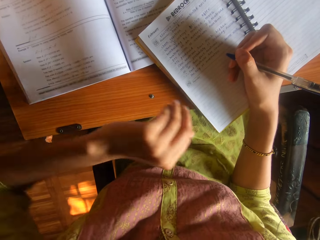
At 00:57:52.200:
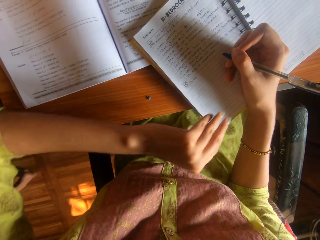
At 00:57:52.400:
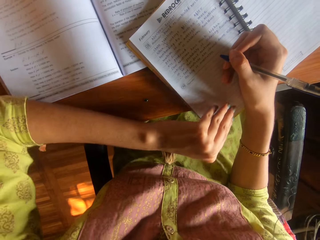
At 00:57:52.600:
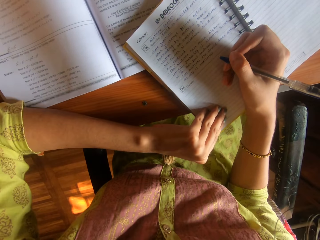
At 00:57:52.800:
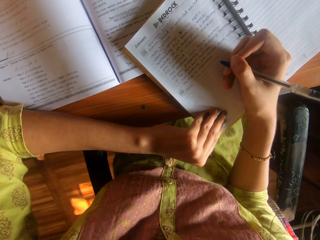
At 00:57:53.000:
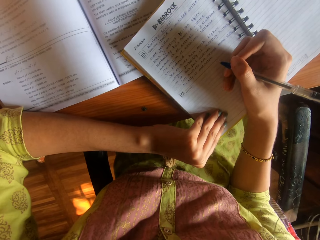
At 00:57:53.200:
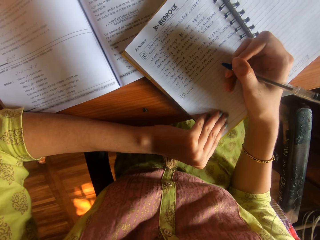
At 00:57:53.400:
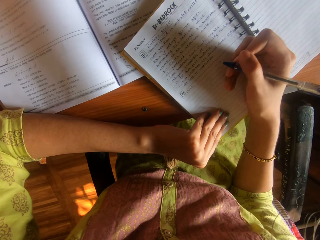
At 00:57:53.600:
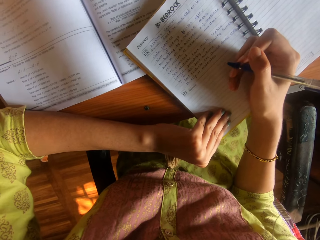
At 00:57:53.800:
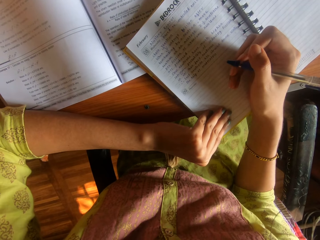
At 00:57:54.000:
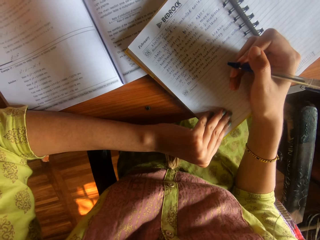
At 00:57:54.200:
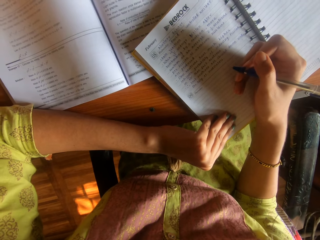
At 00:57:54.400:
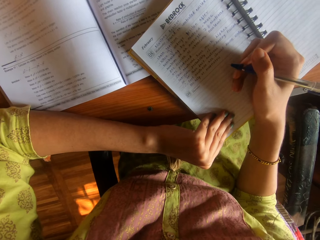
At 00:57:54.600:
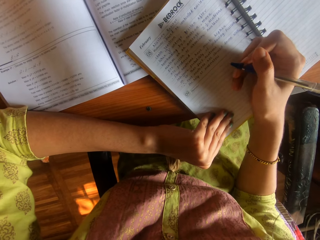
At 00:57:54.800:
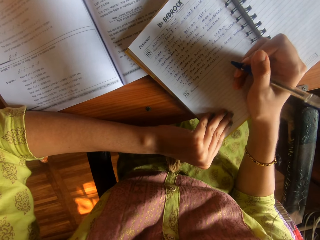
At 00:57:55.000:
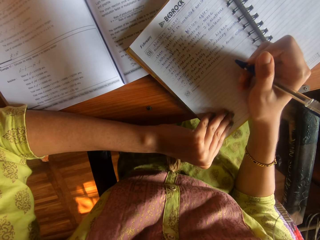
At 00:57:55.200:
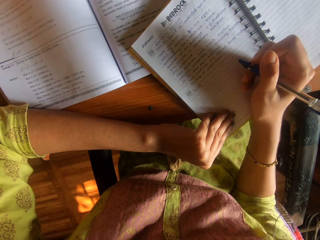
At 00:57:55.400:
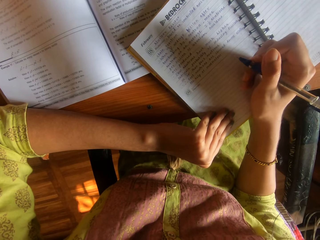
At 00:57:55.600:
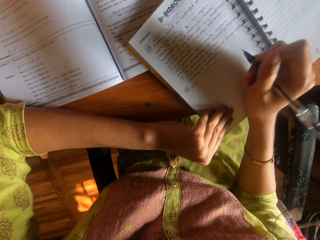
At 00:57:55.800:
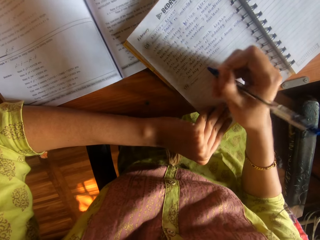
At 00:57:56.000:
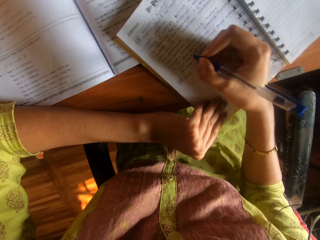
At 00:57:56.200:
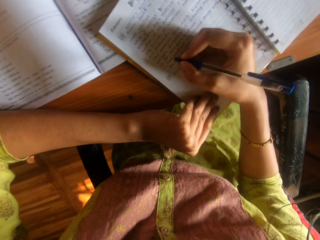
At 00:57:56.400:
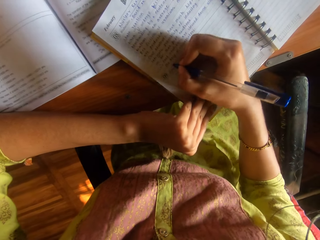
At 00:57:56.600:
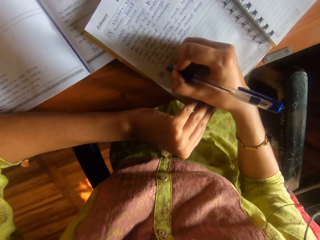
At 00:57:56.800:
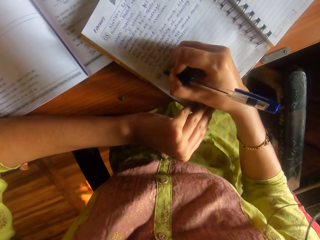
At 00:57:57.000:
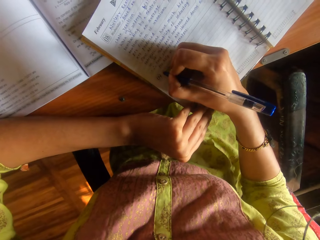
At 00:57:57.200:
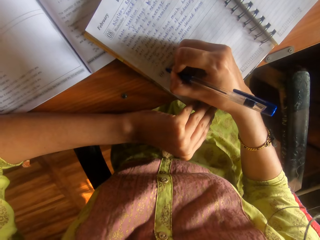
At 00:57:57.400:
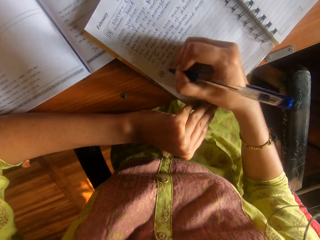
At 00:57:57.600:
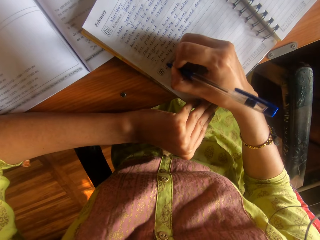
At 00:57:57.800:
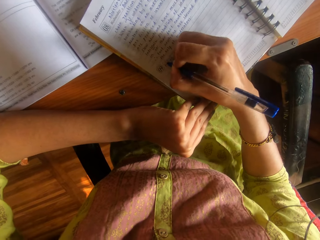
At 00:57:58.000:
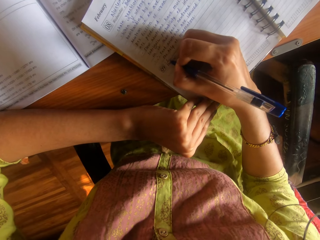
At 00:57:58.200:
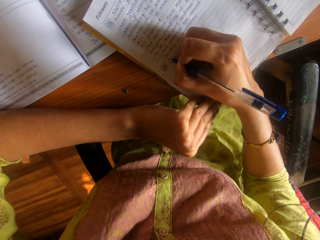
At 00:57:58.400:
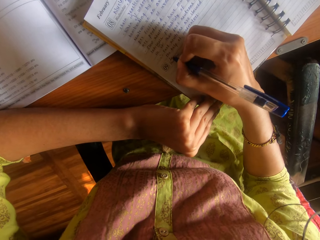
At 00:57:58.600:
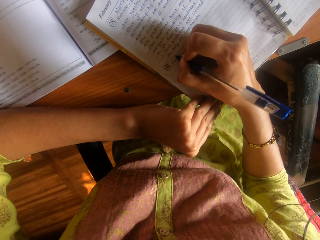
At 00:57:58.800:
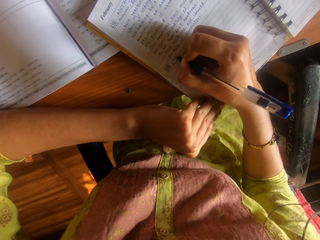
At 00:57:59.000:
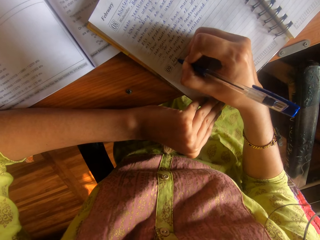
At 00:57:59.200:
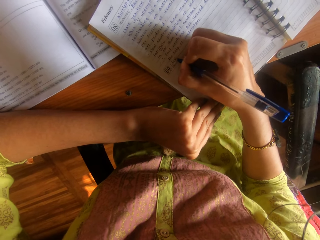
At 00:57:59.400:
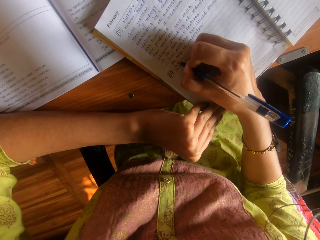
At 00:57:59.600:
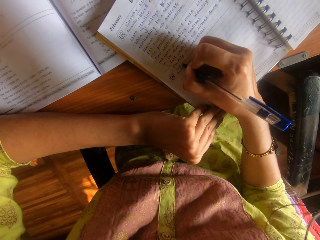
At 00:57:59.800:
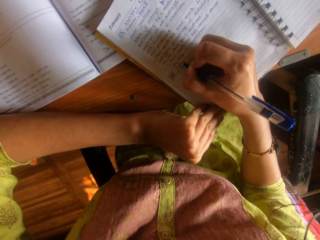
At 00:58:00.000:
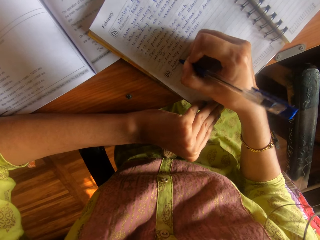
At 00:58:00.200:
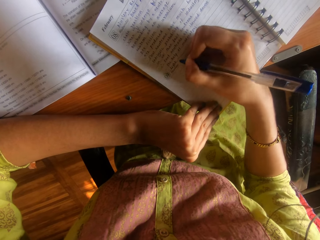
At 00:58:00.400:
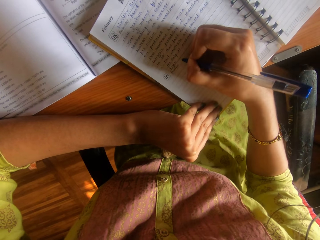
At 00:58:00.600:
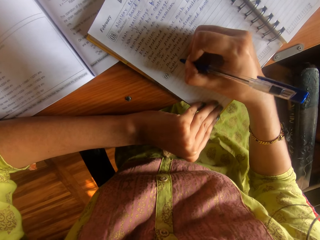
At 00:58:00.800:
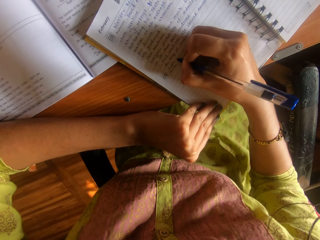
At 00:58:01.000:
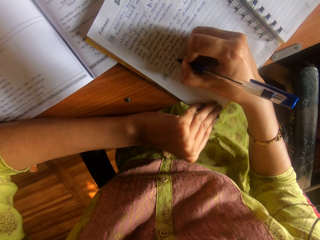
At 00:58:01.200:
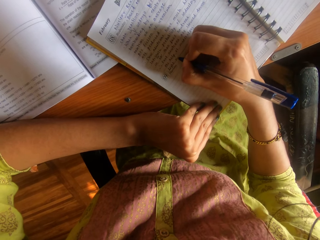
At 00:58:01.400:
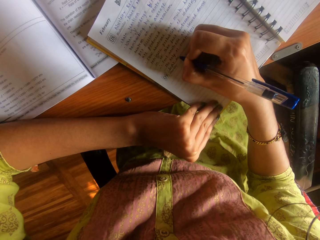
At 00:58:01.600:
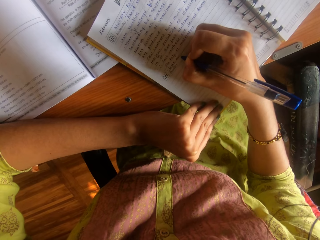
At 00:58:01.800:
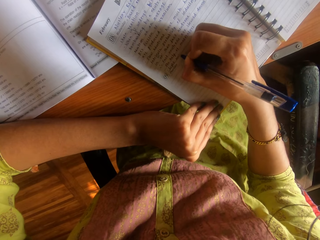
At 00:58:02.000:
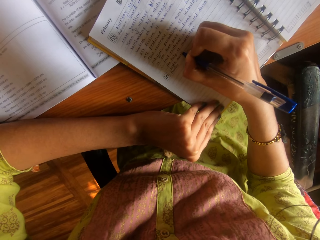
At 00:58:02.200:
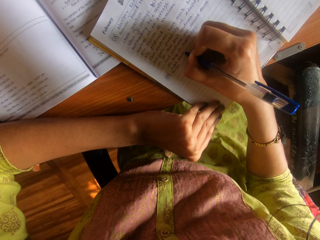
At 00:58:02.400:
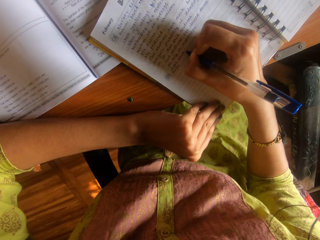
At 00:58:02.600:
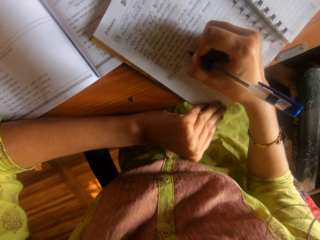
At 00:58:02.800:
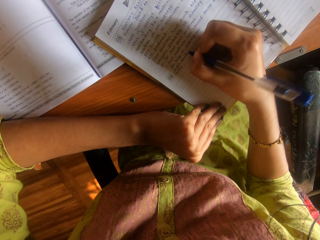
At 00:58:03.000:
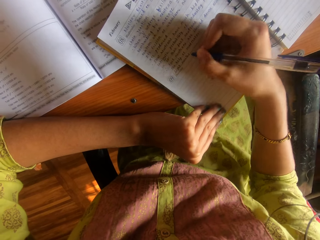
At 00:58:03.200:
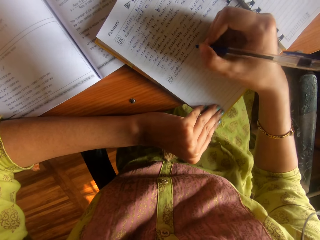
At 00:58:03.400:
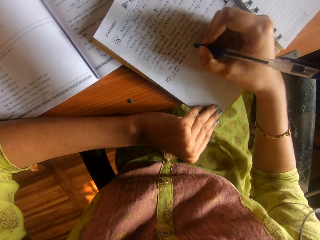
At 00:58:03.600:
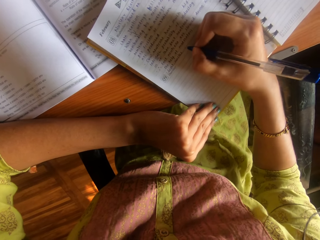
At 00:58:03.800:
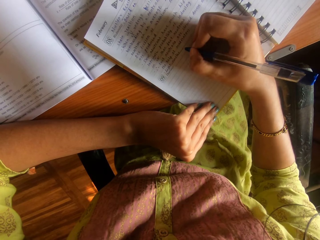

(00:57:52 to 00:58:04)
The camera wearer talks to a person. They write on the book.

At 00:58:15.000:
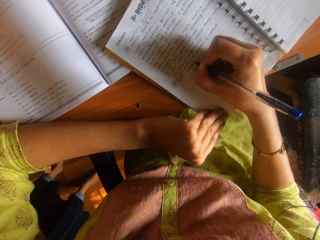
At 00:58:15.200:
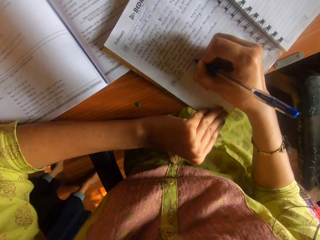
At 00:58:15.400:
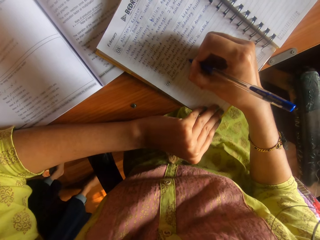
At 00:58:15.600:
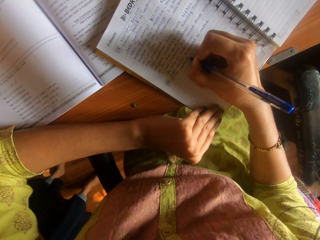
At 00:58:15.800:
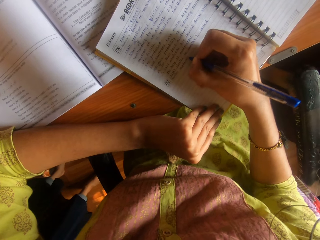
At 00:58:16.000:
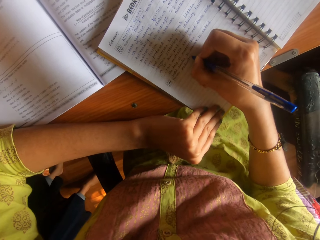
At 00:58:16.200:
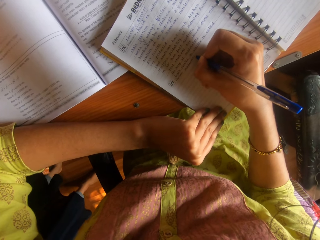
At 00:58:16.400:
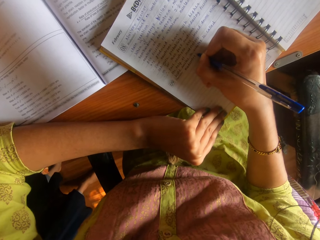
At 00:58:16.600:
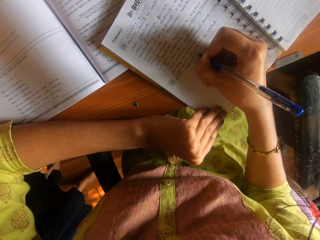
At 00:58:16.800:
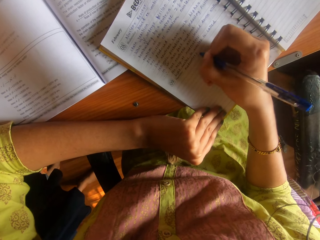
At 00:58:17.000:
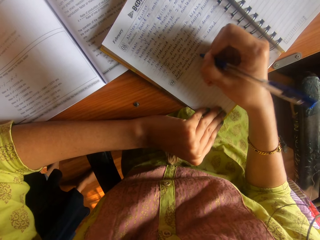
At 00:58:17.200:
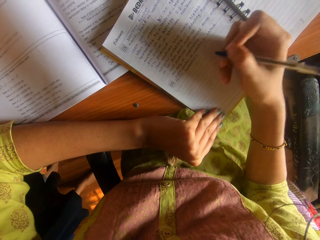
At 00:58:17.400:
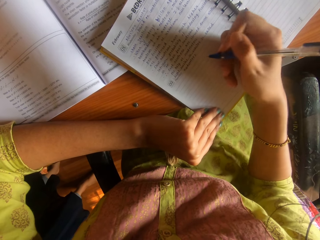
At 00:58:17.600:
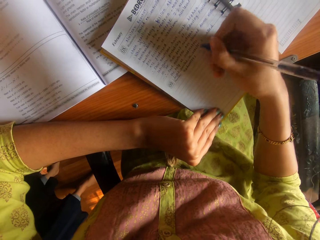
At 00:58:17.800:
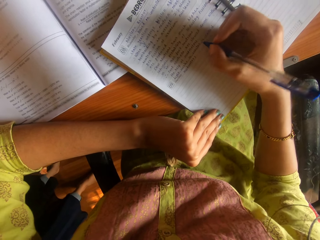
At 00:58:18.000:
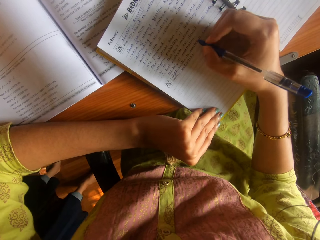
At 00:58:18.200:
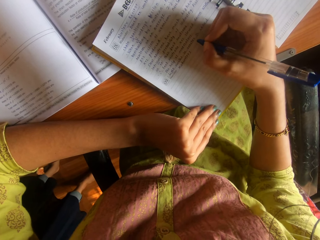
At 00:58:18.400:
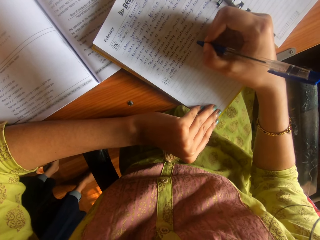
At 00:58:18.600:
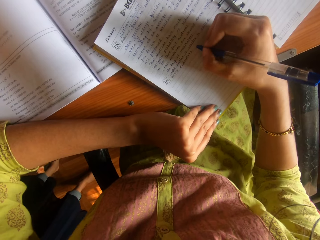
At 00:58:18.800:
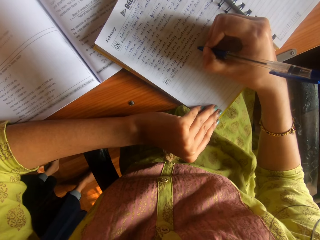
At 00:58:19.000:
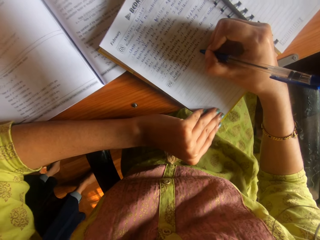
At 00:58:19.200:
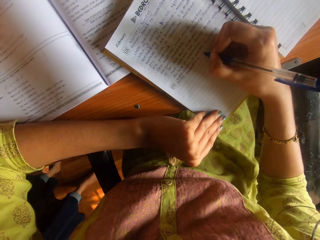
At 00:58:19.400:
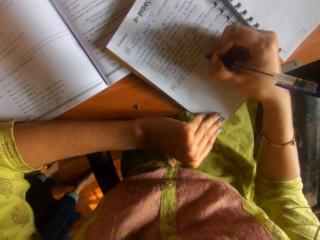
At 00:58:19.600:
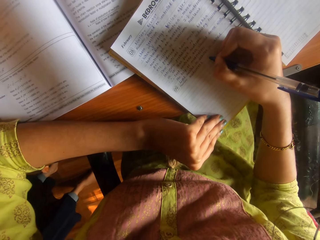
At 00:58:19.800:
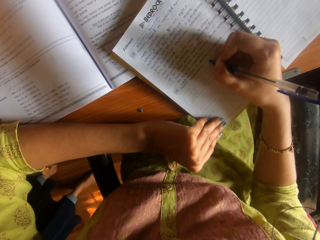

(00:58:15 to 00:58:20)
The woman interacts with the camera wearer.

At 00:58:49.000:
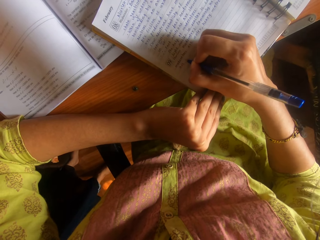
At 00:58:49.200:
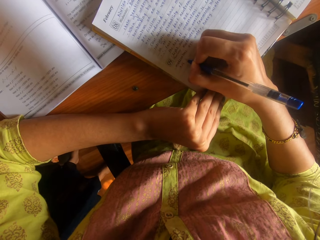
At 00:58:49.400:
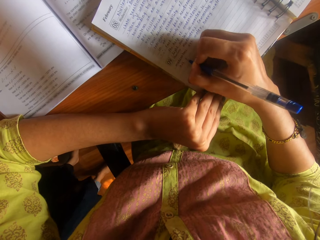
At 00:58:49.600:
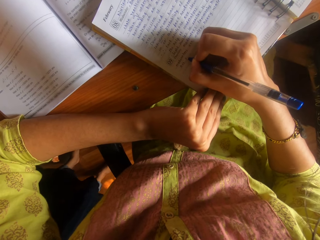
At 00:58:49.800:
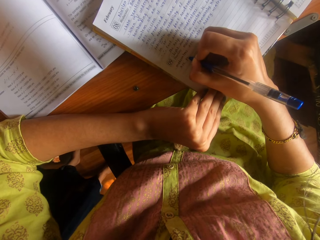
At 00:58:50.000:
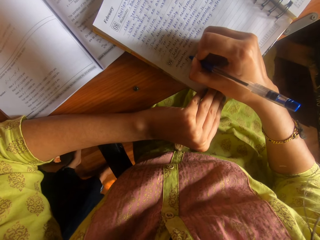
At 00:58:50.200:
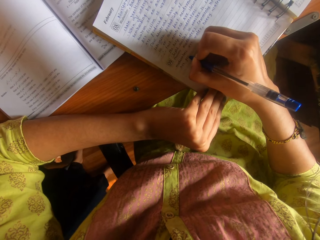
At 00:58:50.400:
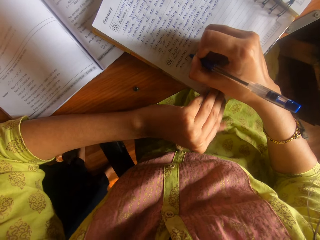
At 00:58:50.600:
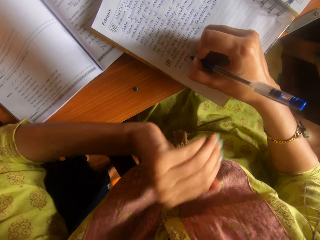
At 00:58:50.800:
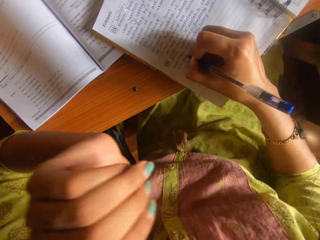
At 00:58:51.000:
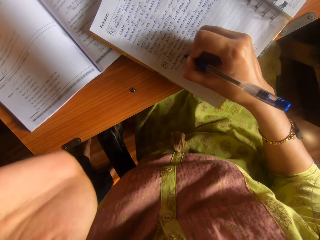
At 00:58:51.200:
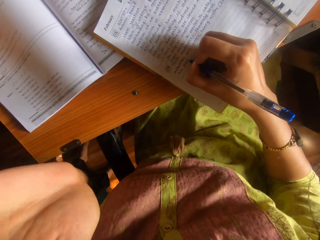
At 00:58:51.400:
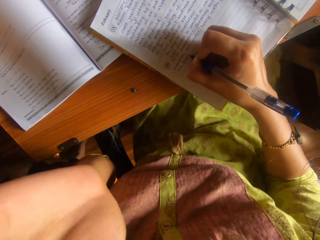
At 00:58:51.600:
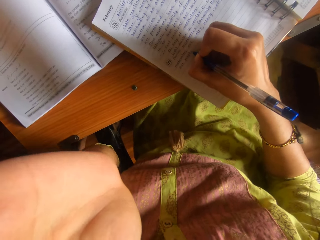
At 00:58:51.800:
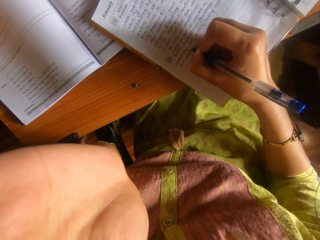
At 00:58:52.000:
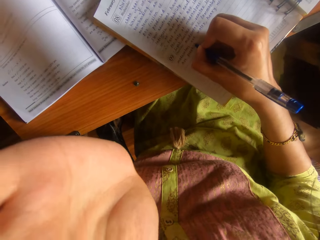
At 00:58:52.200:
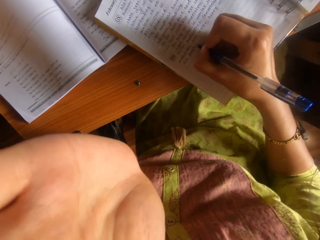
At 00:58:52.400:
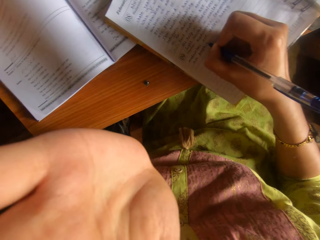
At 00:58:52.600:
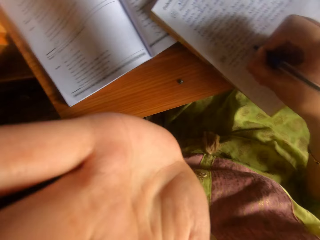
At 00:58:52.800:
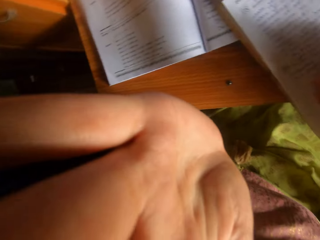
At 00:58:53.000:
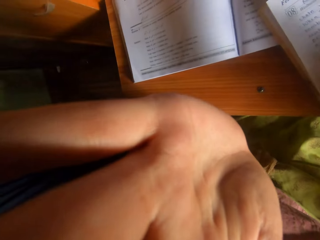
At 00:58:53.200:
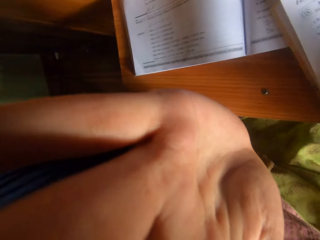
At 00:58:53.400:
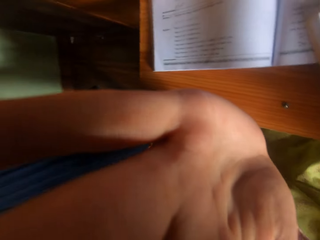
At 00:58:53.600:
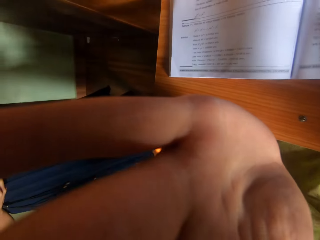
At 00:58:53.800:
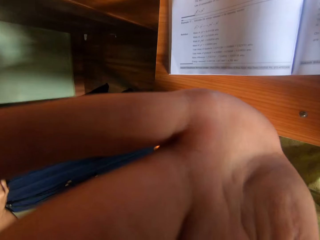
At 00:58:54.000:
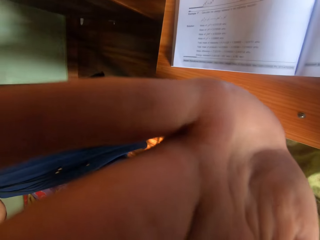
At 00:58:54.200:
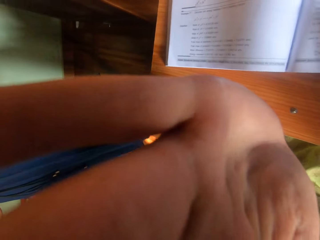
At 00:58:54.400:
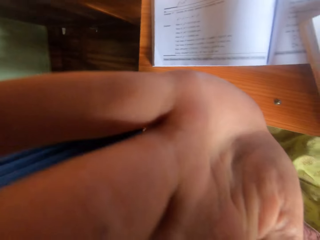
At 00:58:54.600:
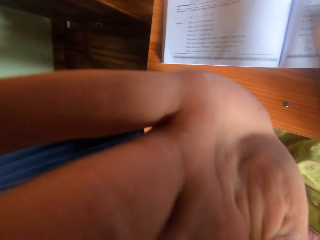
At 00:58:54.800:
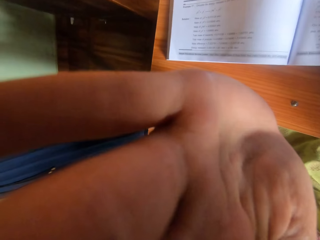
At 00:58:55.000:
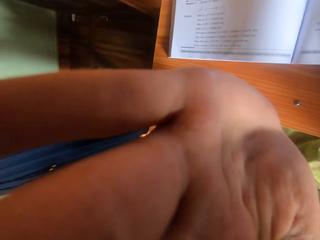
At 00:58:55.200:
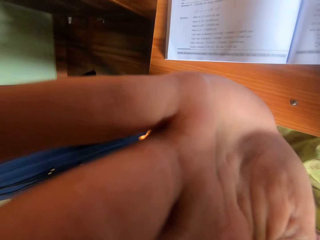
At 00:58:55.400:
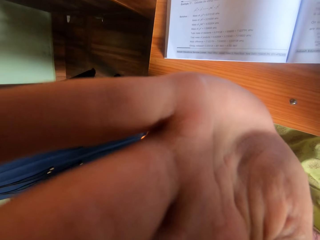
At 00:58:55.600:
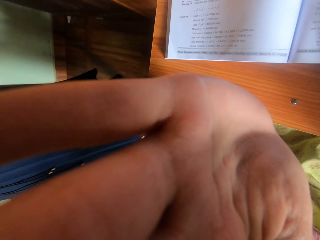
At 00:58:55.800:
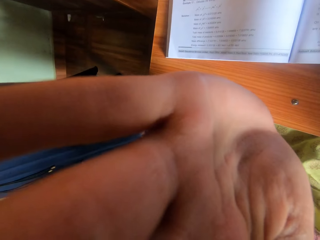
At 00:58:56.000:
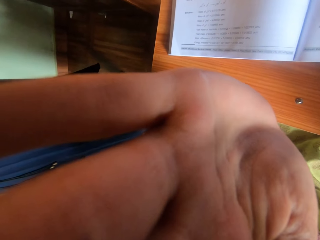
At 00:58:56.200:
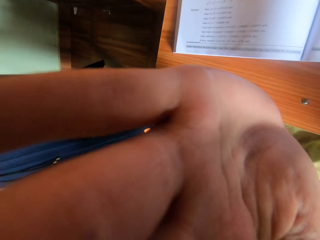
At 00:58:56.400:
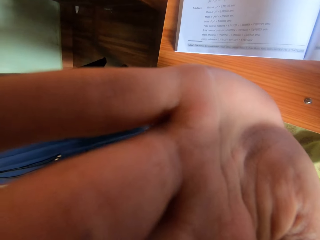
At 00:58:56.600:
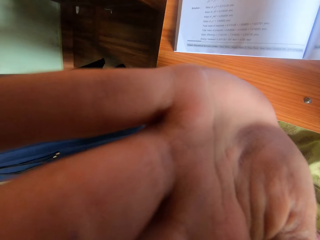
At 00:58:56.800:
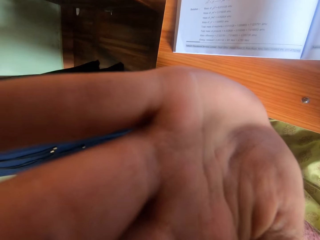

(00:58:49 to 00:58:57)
The camera wearer moves the left hand up. They talk to a woman.
